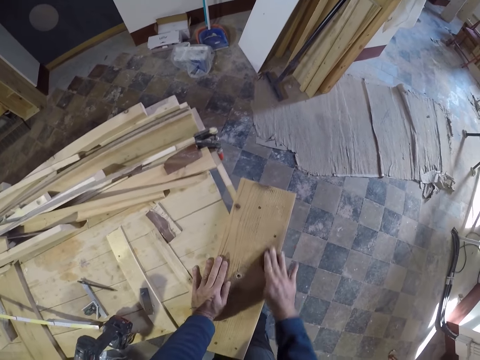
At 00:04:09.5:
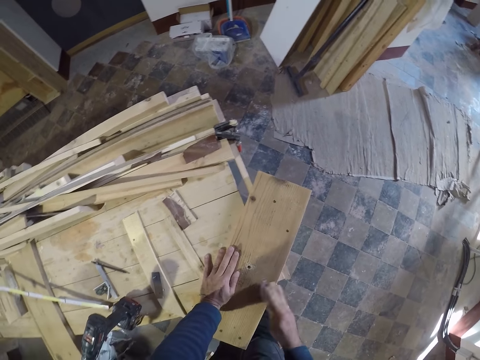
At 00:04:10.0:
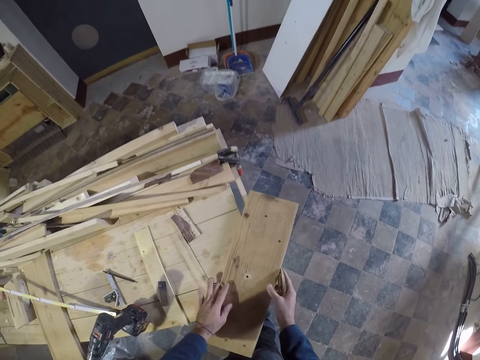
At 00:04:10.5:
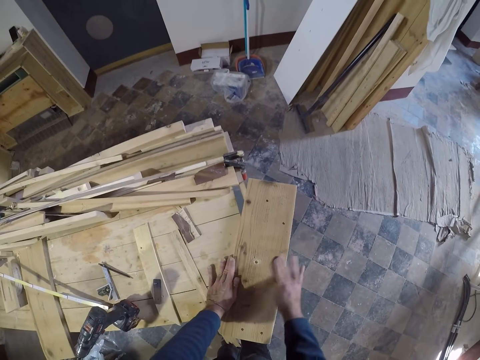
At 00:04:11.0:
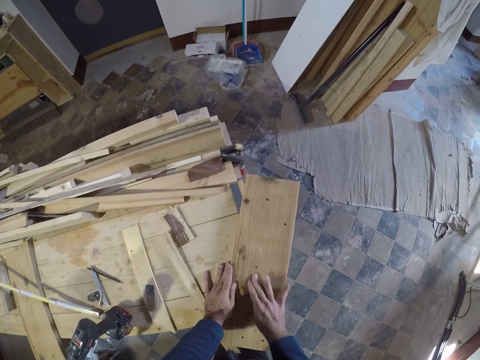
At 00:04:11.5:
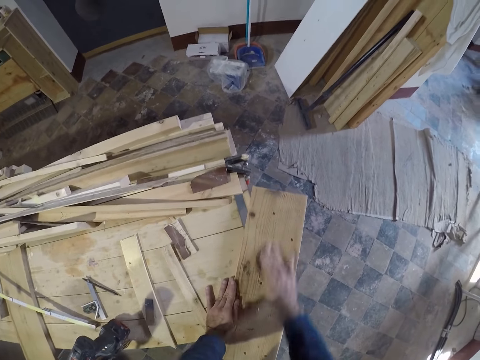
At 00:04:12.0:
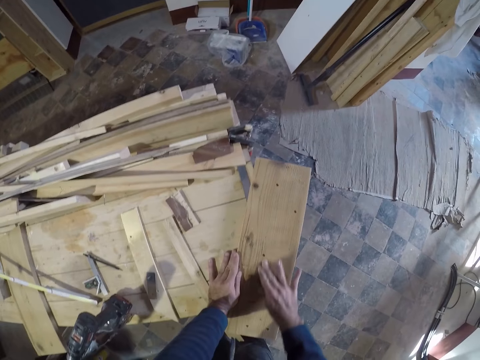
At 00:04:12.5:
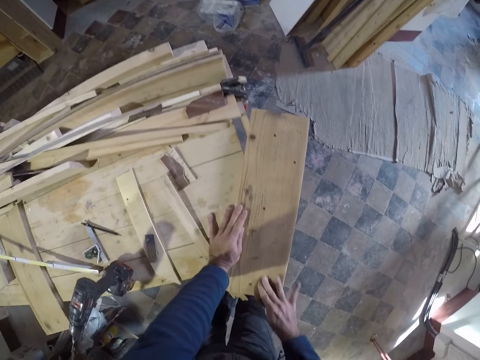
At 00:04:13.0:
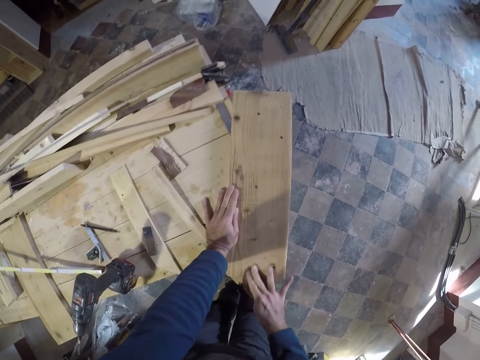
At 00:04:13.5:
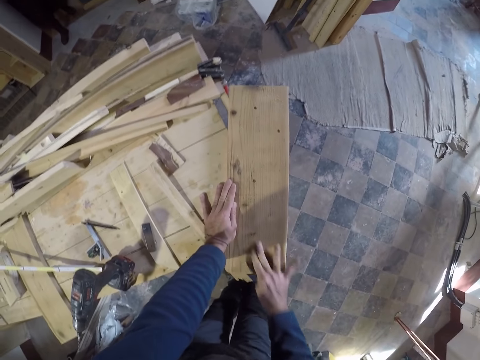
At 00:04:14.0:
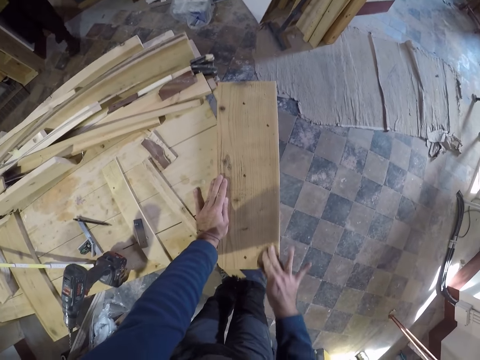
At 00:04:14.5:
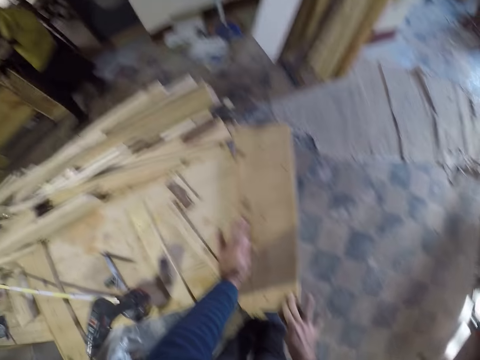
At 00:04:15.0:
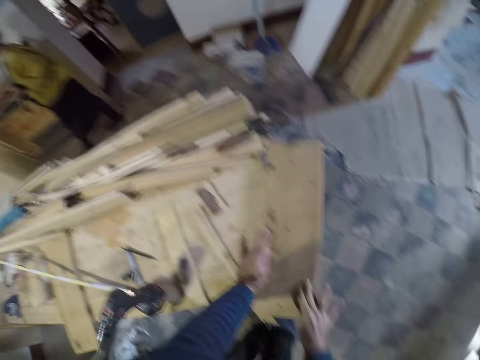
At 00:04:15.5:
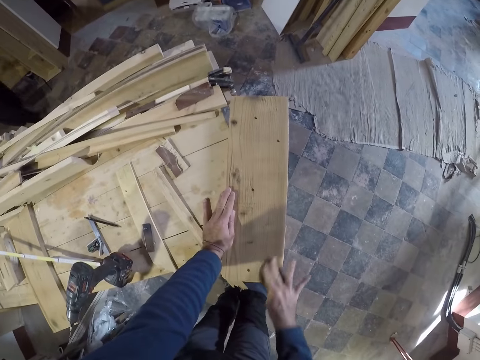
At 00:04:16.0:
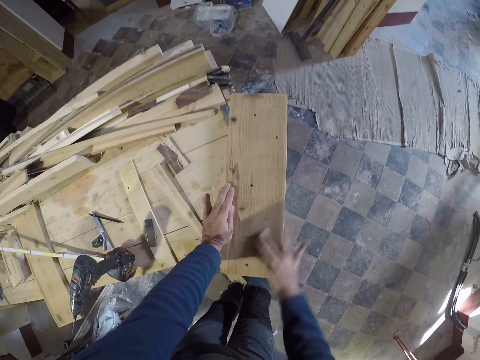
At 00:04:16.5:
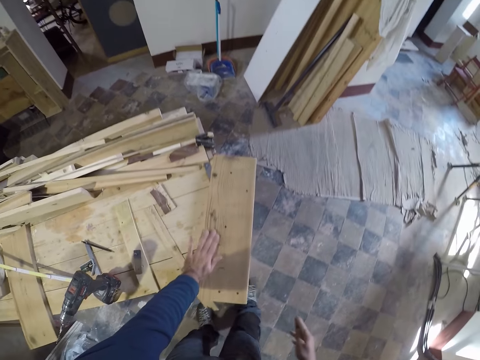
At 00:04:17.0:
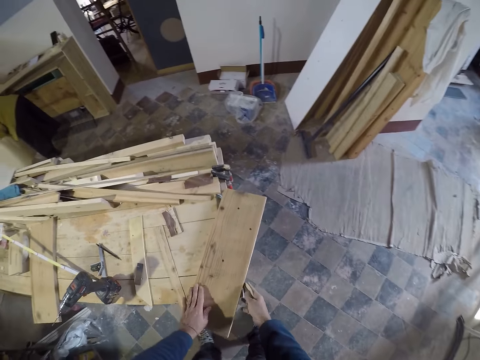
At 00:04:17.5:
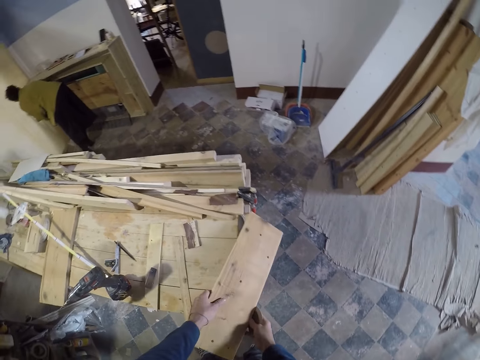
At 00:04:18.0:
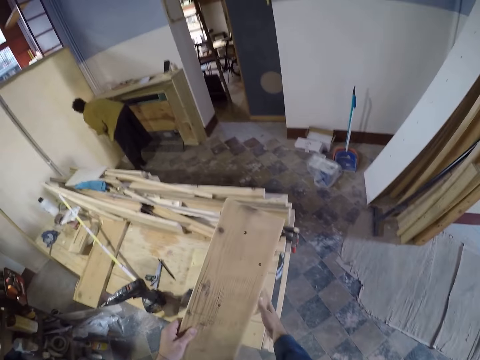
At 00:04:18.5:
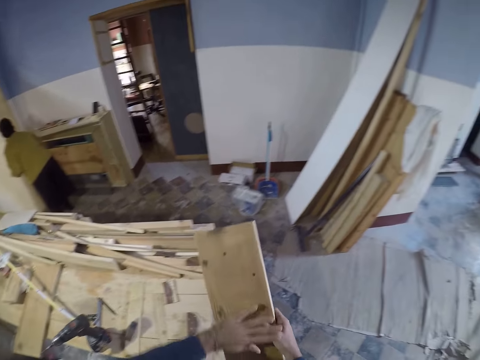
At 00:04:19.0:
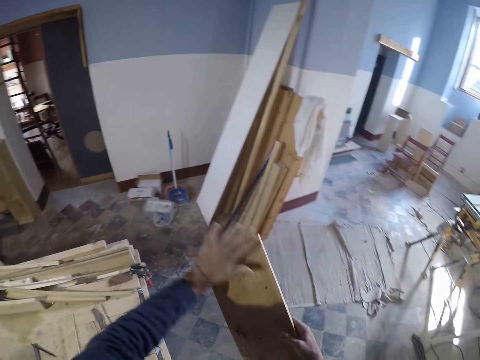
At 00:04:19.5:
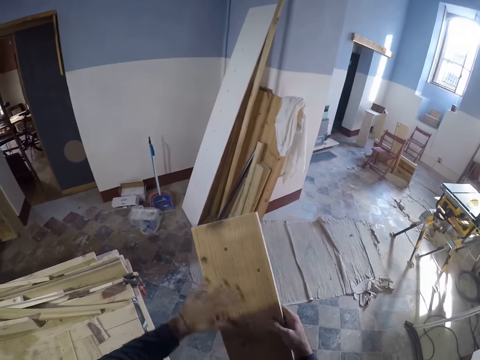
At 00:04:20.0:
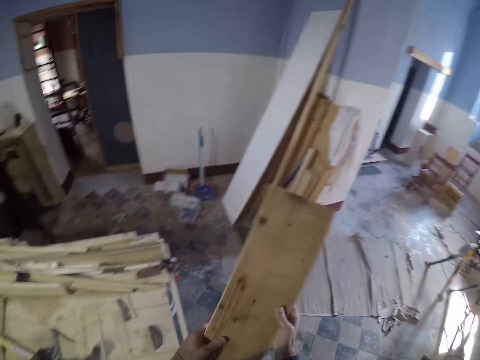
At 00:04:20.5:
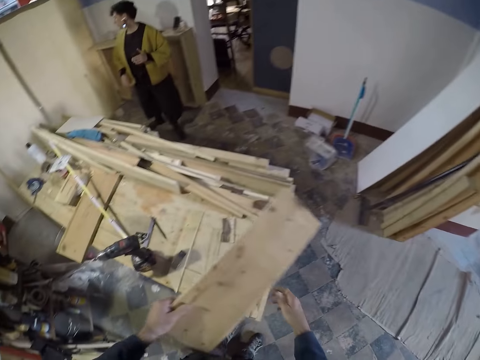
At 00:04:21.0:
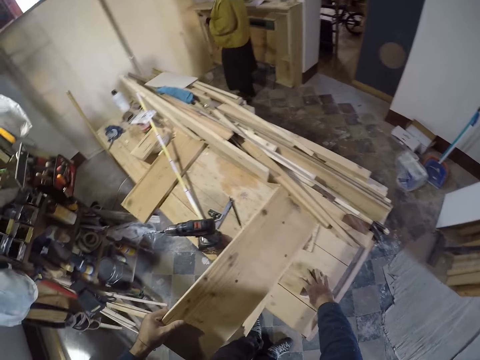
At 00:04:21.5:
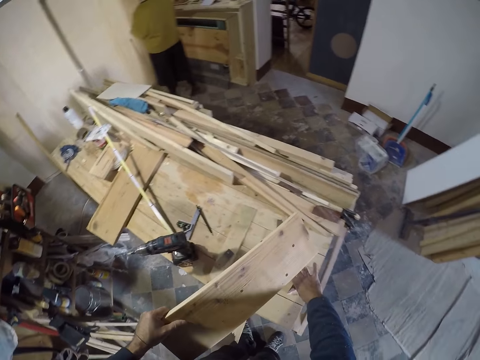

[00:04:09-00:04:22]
The camera wearer moves the board. He sands the board. He picks up the board. He drops the sandpaper on the work table with his right hand. He cleans the plank with his left hand. He takes the sandpaper.

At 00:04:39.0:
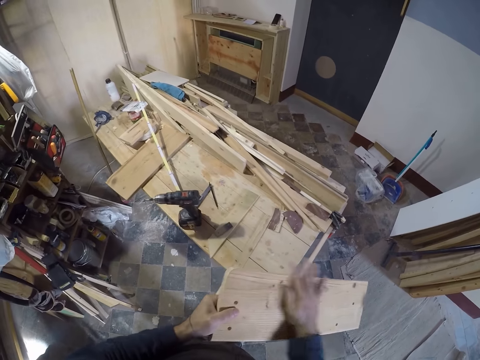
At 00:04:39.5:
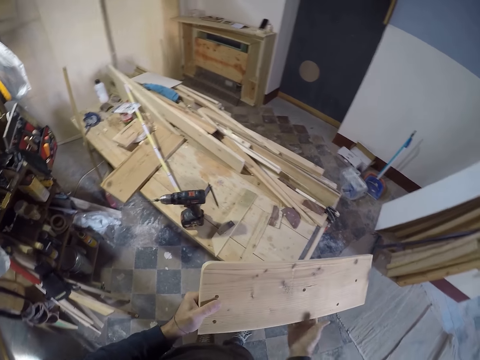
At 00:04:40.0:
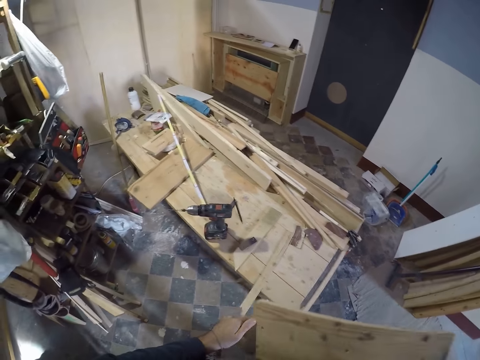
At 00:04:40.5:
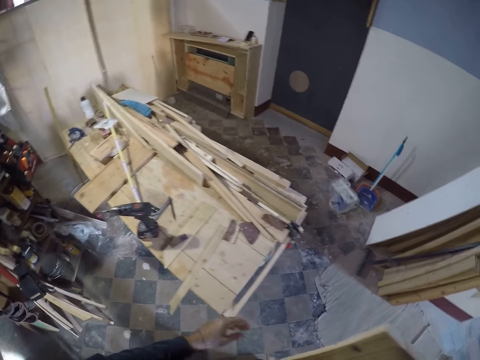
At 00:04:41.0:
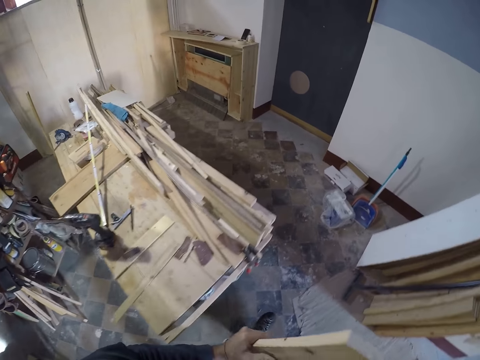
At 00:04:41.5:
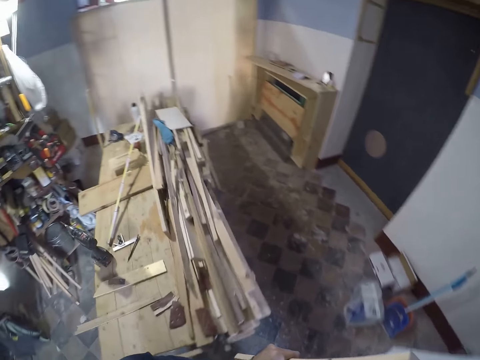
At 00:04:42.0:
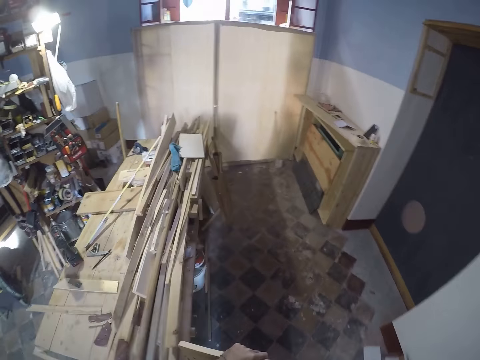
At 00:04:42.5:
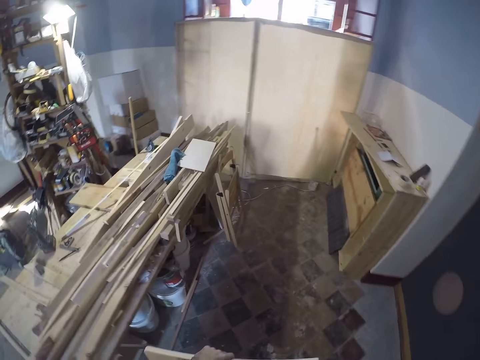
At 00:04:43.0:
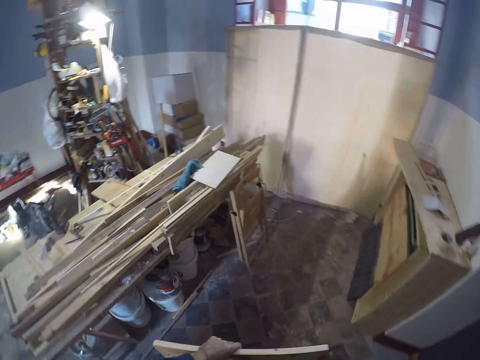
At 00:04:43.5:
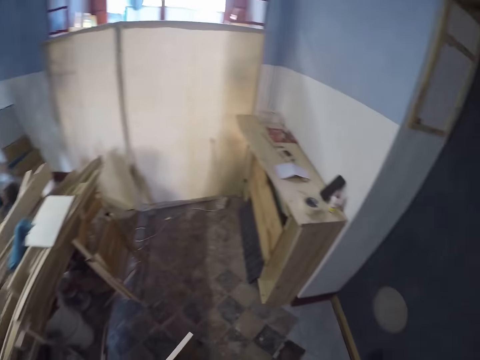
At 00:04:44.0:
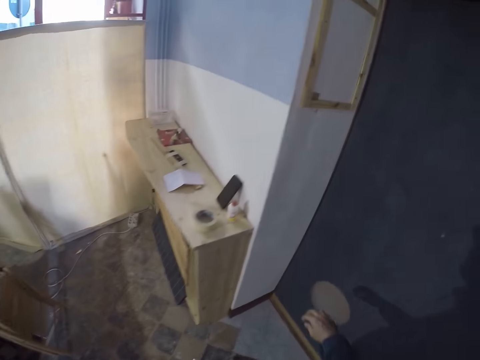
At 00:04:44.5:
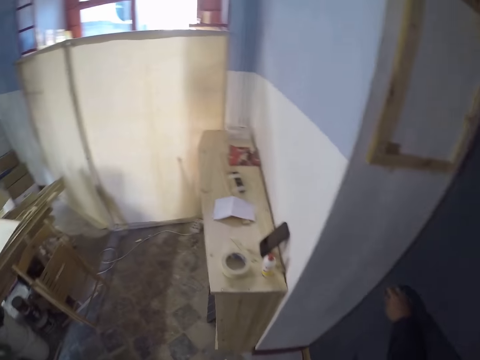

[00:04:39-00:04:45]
The camera wearer walks in the room towards the door frame.

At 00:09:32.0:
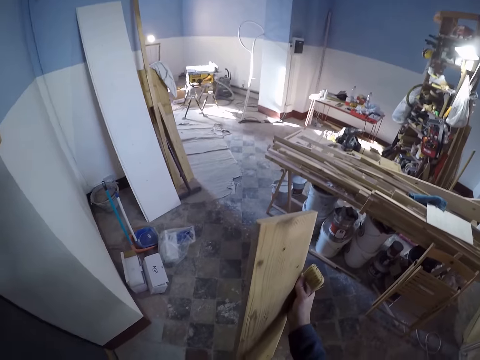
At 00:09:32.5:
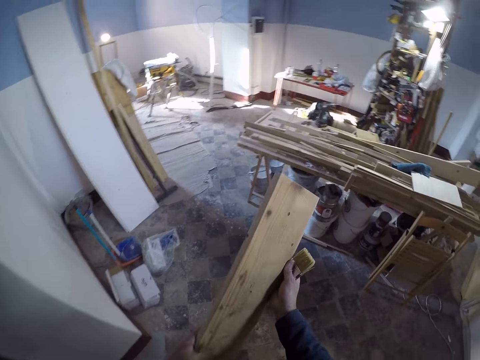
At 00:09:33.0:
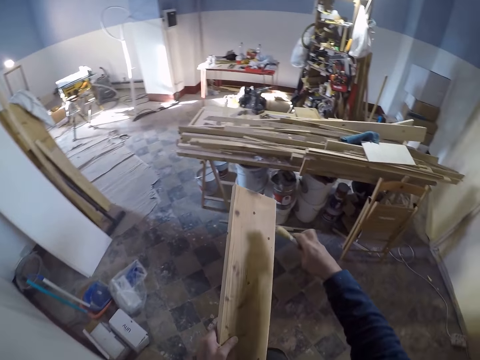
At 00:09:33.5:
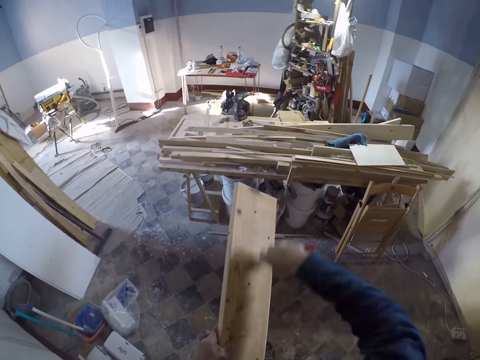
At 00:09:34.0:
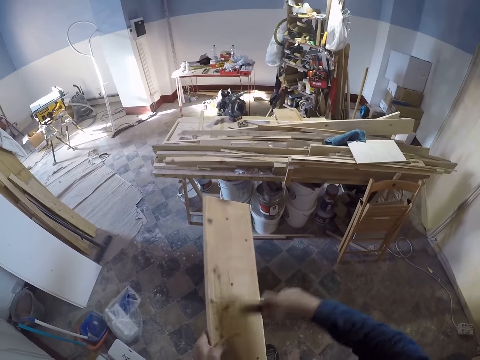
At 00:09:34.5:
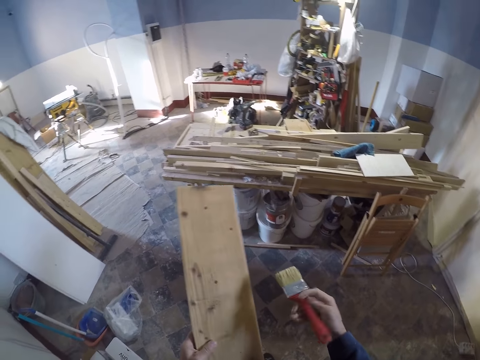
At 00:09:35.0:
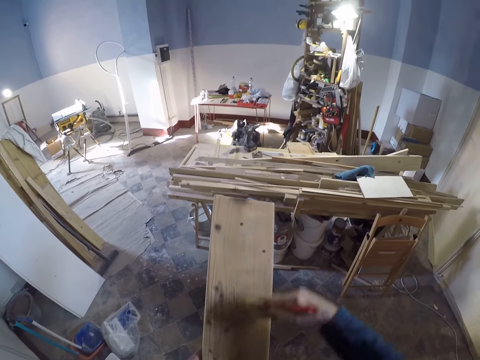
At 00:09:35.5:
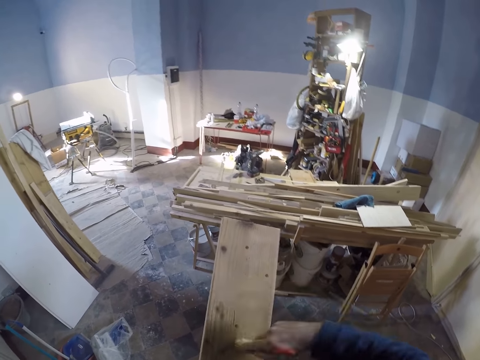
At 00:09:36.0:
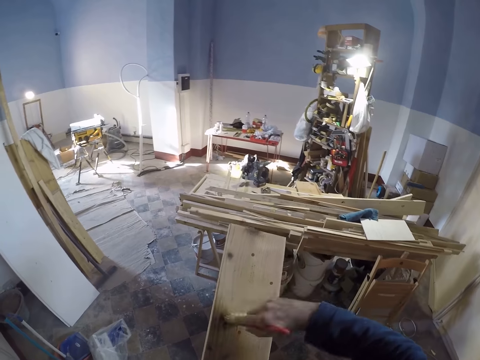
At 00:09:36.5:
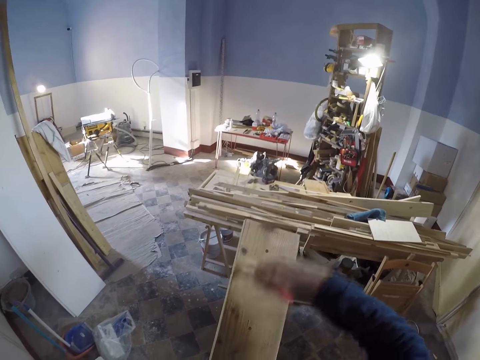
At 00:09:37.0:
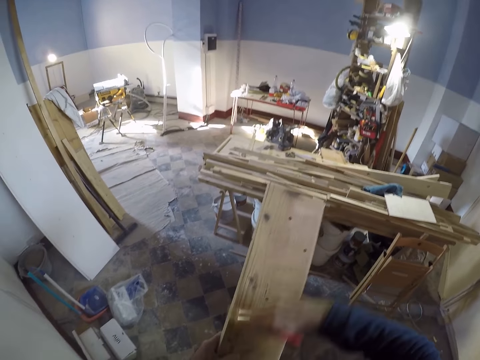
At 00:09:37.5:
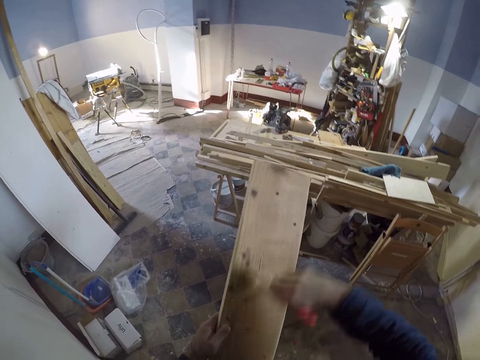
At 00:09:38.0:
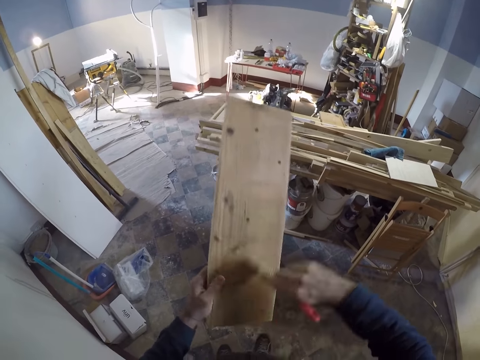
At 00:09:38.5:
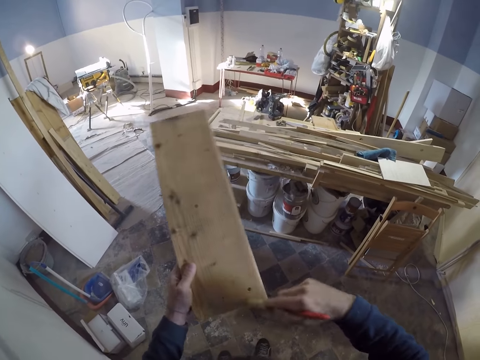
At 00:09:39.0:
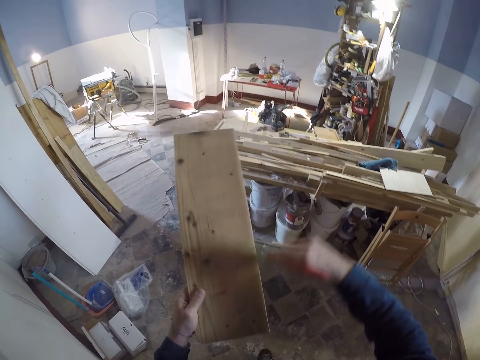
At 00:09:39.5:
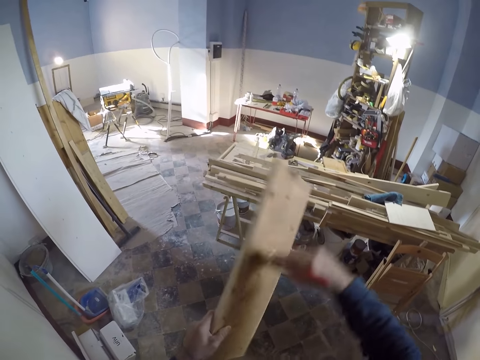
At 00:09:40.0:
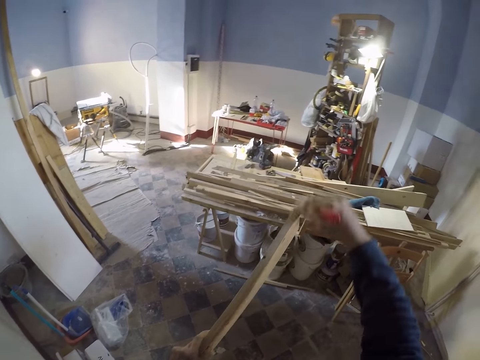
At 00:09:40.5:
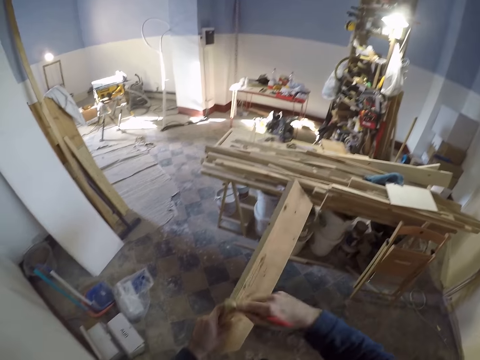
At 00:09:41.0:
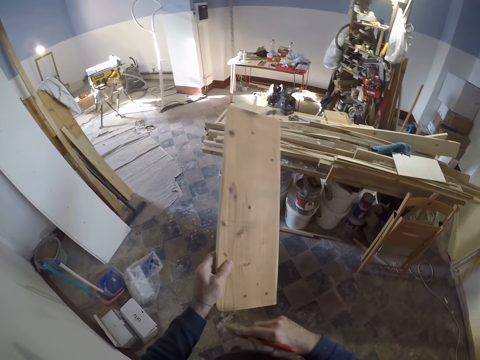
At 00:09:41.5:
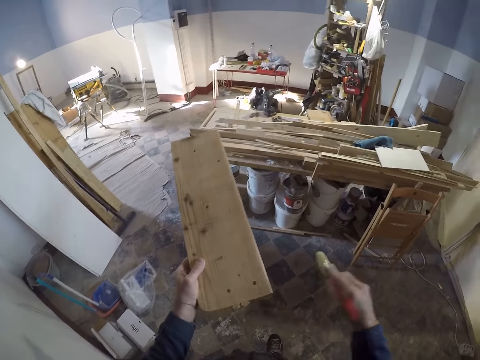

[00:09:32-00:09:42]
The camera wearer holds the piece of wood with his left hand. He dusts the surface of the piece of wood with the brush in his right hand. He paints. He turns the brush. He paints.
